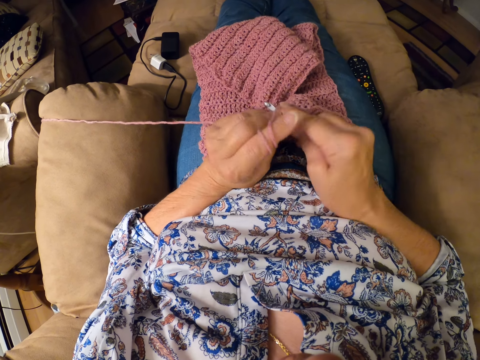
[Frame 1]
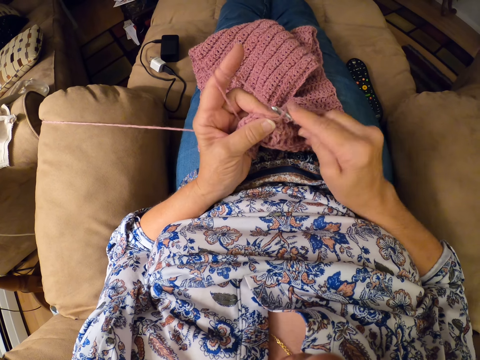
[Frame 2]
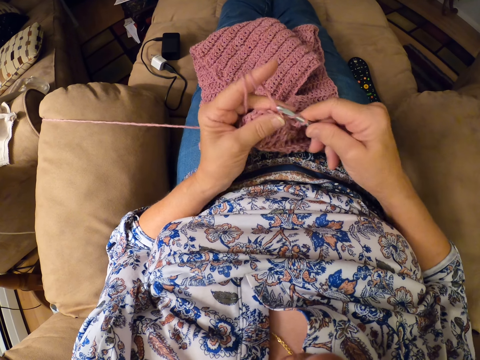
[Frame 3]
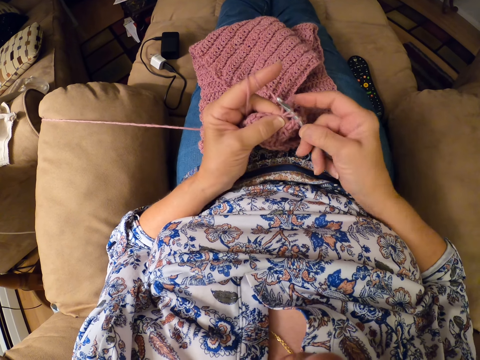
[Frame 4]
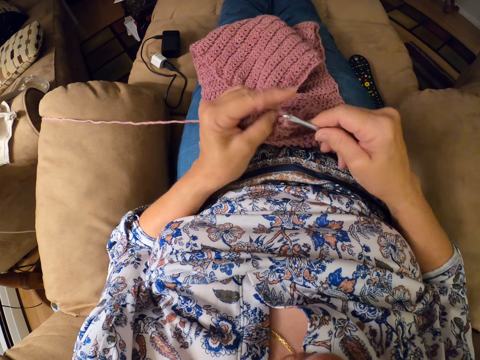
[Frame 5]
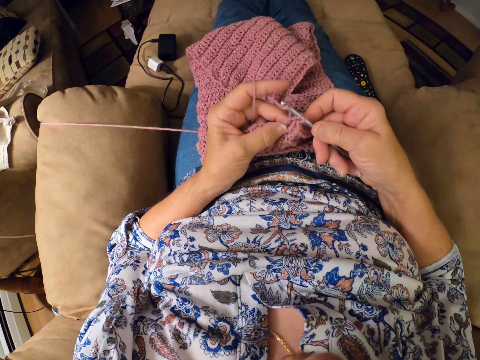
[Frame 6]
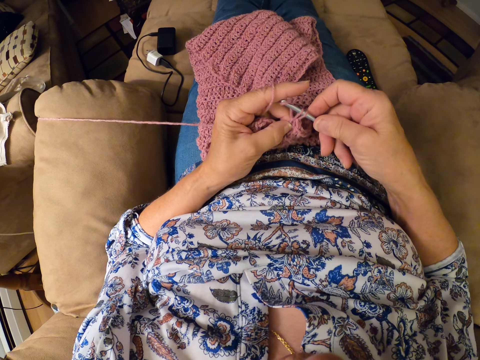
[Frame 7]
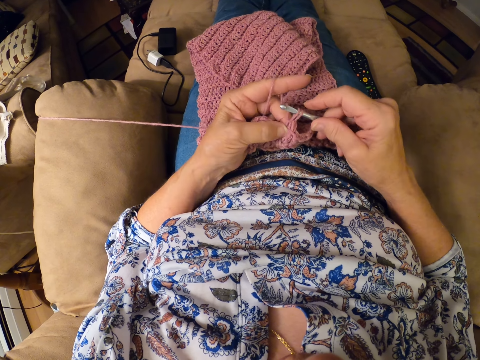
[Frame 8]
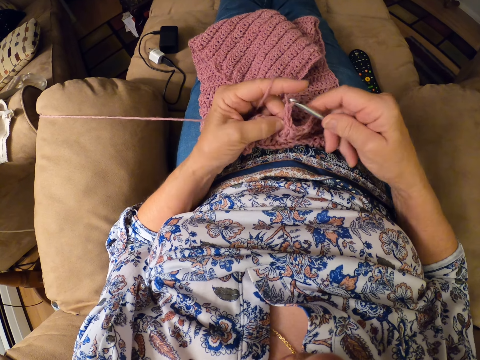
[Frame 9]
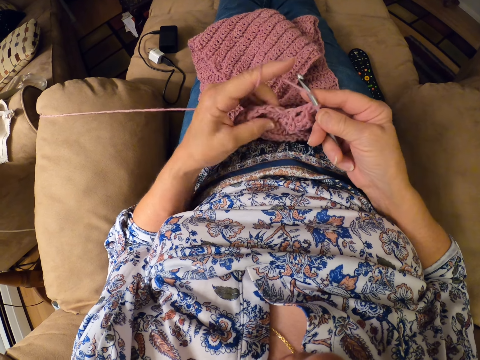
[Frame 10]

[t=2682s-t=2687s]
The camera wearer continues crocheting the yarn with the crocheting hook.

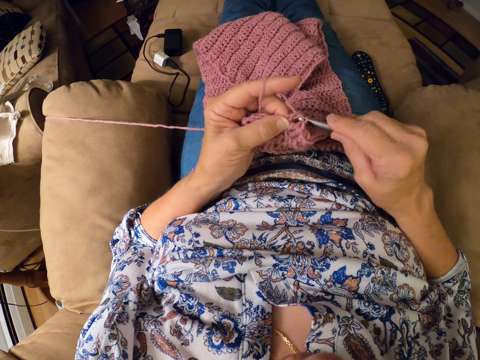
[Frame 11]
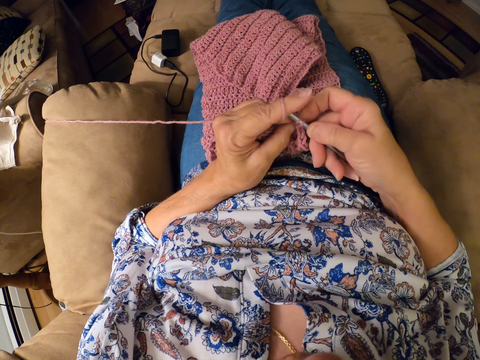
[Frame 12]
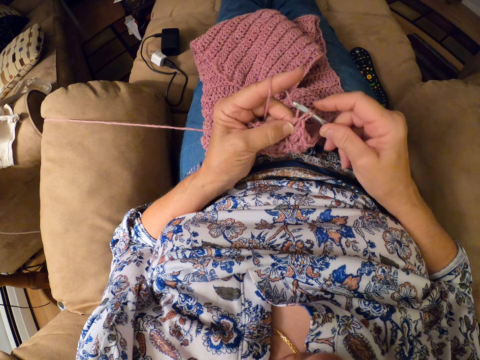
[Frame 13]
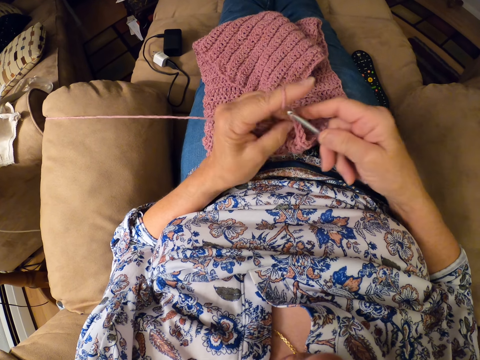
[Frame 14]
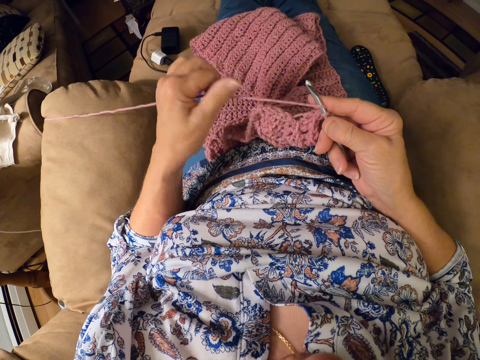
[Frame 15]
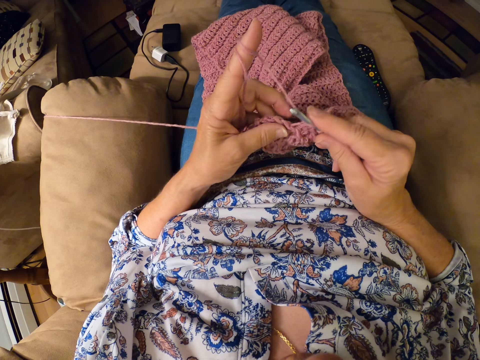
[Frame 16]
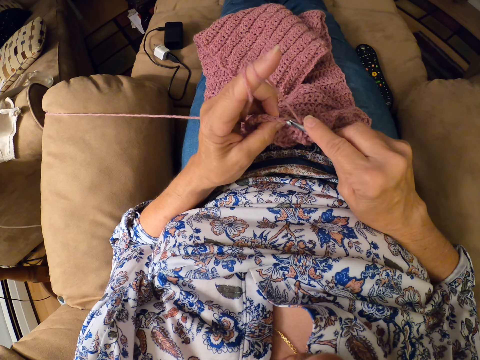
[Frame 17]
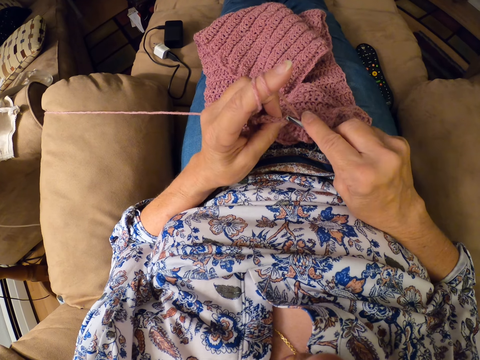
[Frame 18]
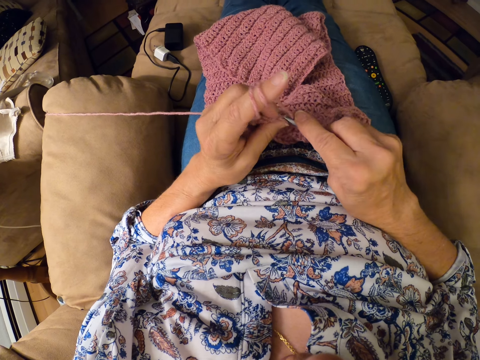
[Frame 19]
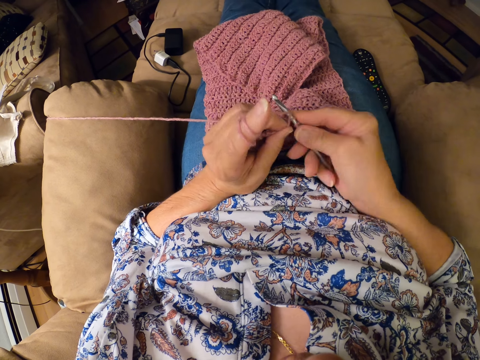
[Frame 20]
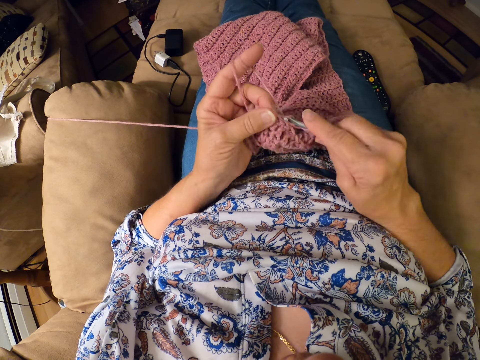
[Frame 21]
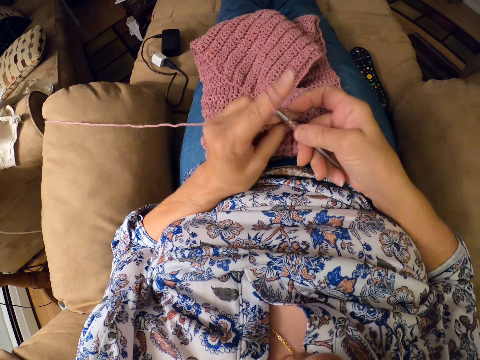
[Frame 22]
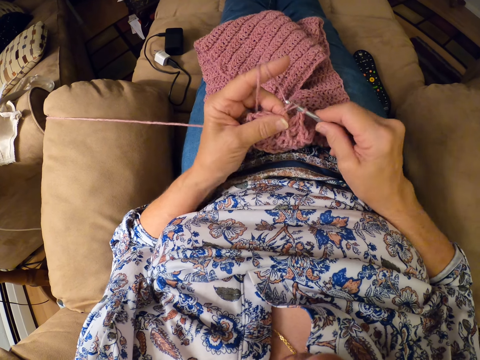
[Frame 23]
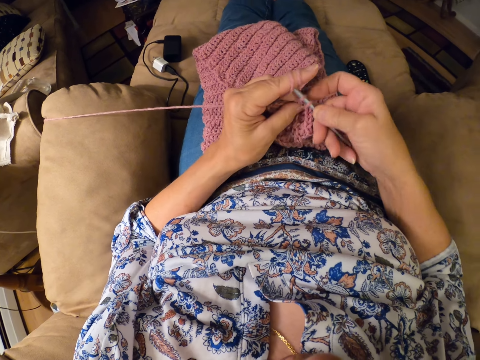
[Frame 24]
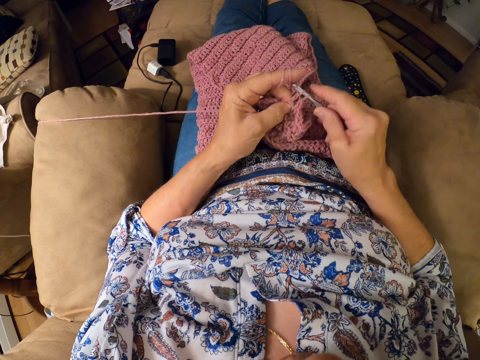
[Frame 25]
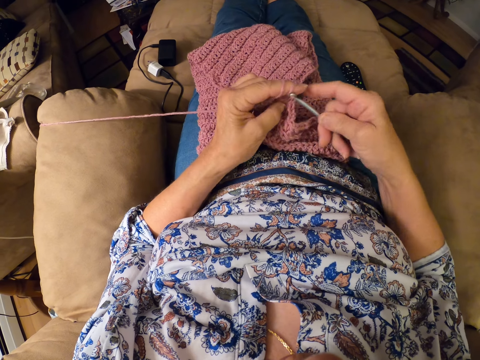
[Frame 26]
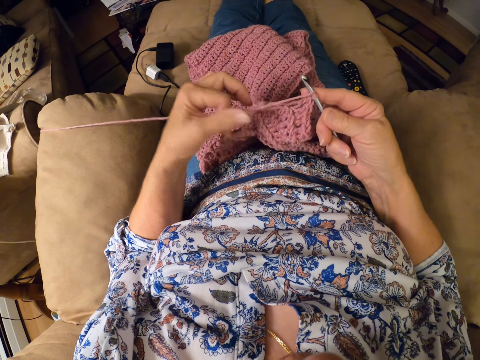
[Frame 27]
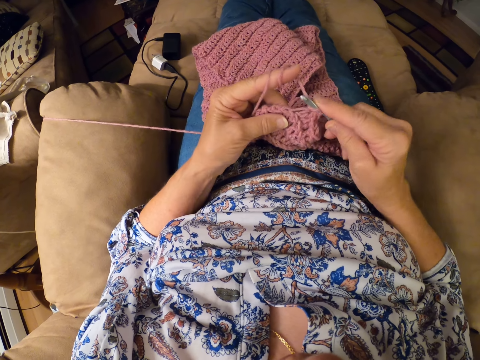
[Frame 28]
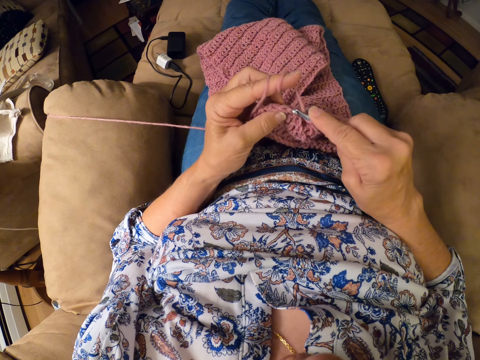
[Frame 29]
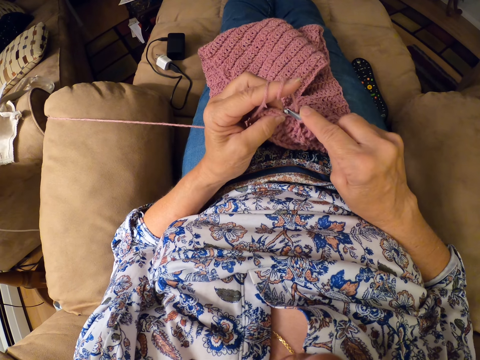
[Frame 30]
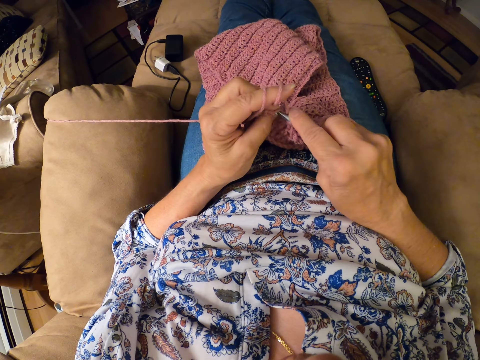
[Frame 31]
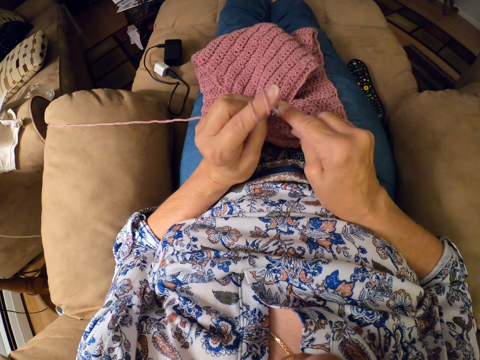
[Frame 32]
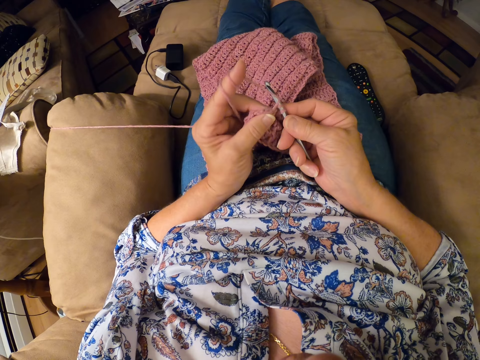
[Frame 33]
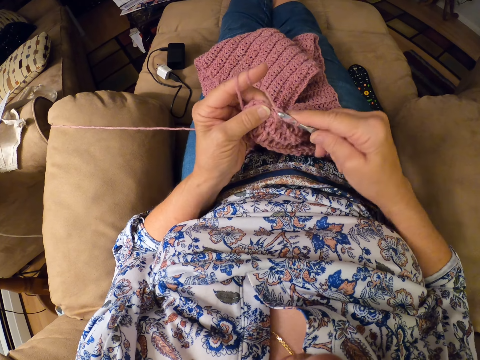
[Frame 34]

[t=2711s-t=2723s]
The camera wearer twirls the yarn around her left hand. She adjusts the thread. She continues crocheting the yarn with the crocheting hook.

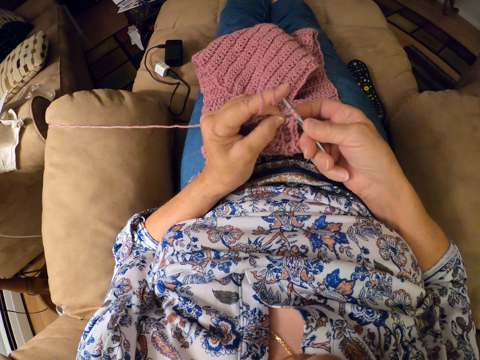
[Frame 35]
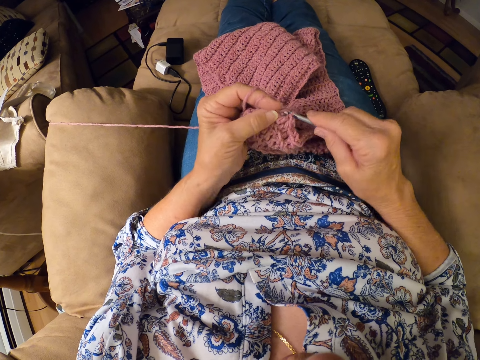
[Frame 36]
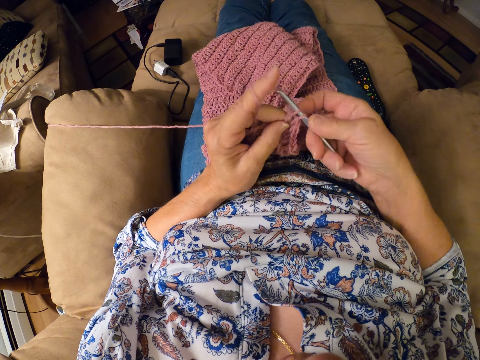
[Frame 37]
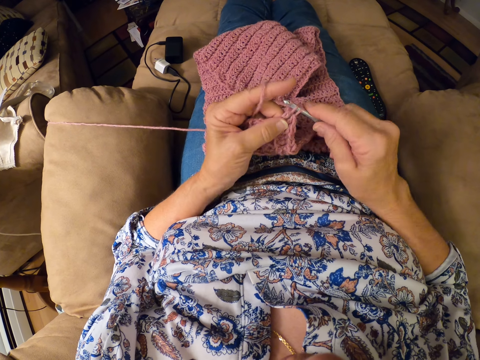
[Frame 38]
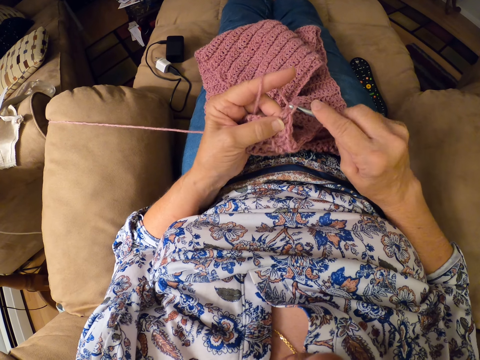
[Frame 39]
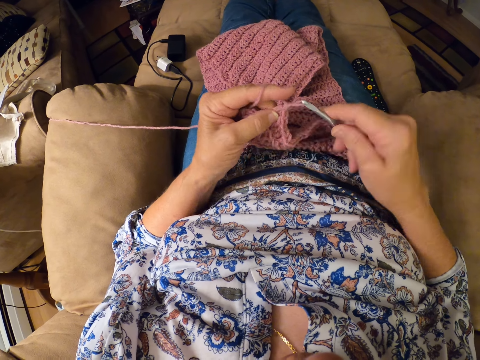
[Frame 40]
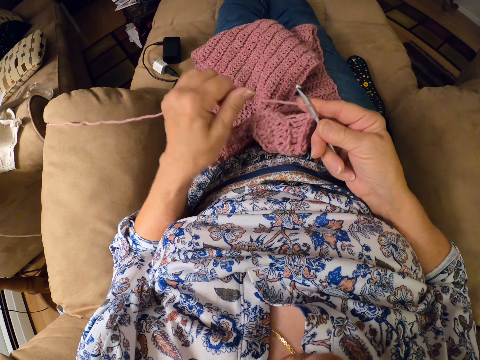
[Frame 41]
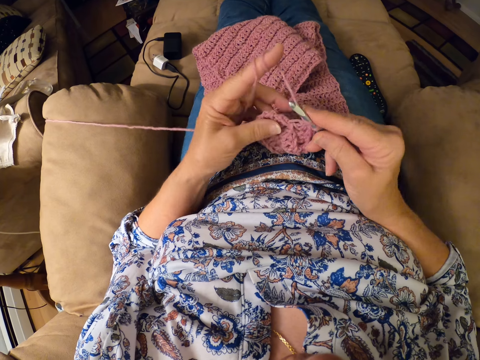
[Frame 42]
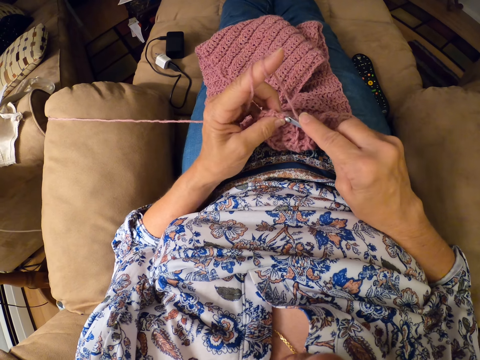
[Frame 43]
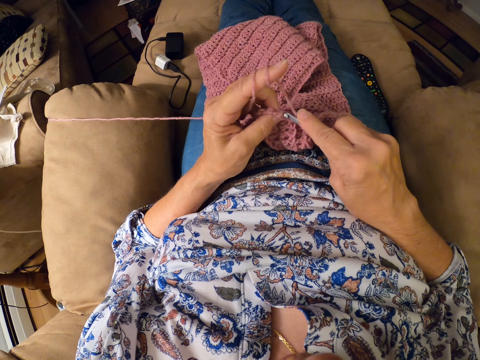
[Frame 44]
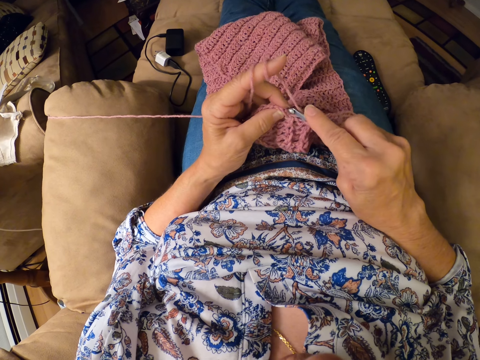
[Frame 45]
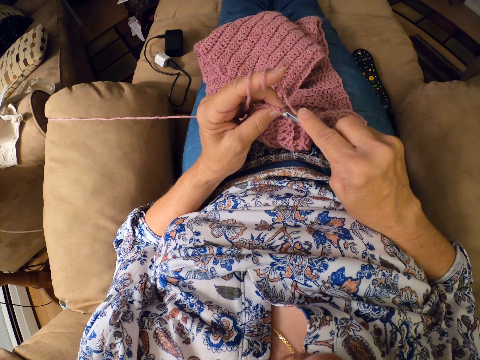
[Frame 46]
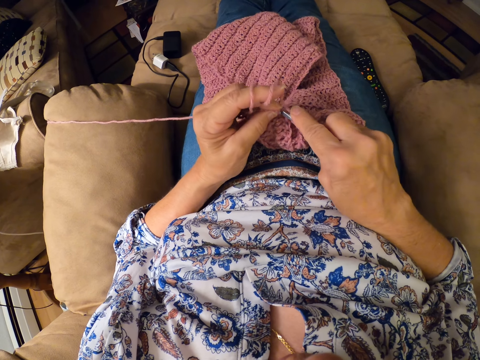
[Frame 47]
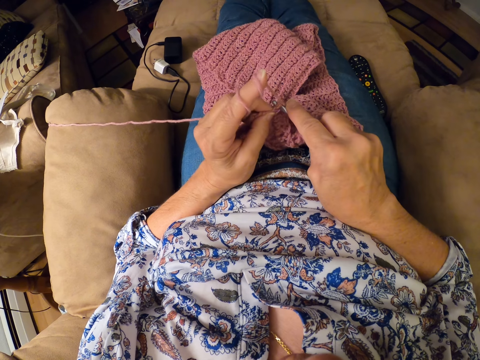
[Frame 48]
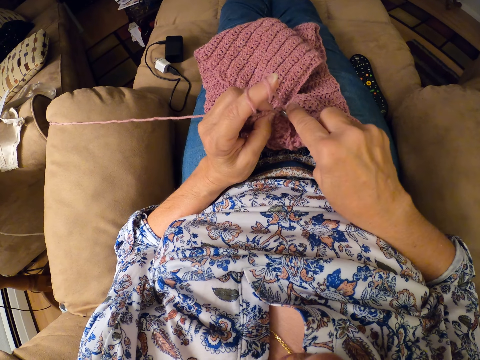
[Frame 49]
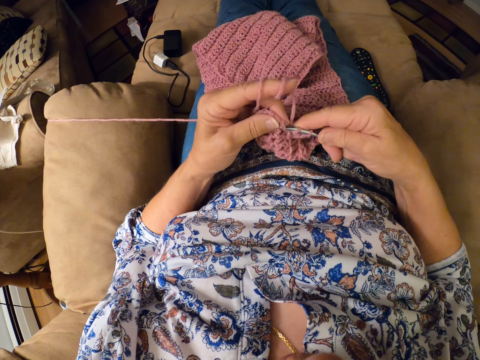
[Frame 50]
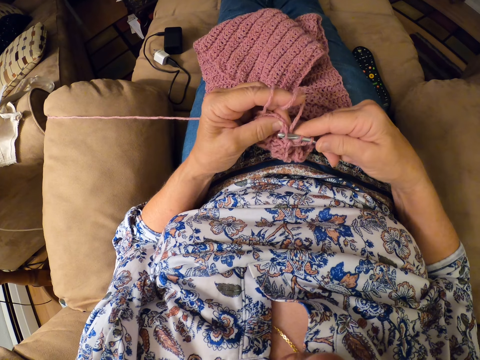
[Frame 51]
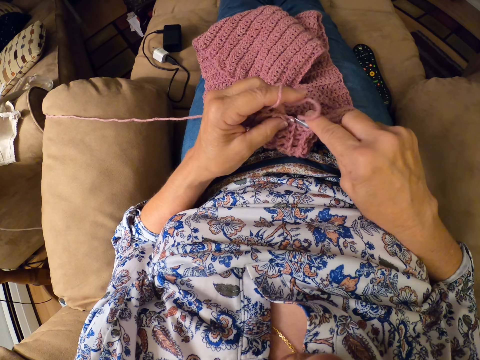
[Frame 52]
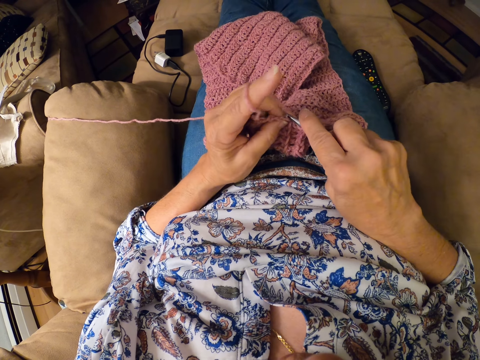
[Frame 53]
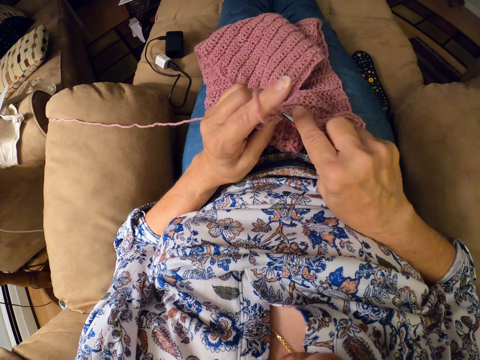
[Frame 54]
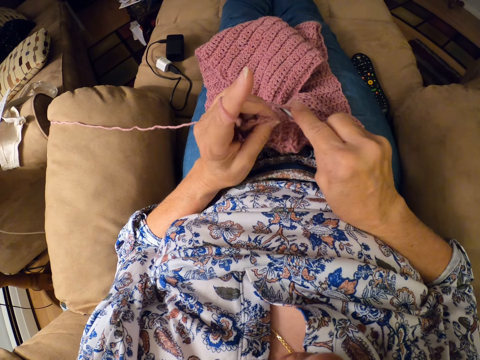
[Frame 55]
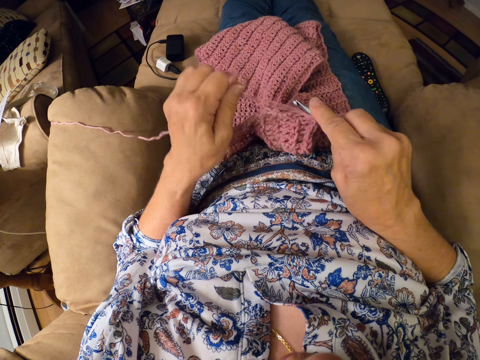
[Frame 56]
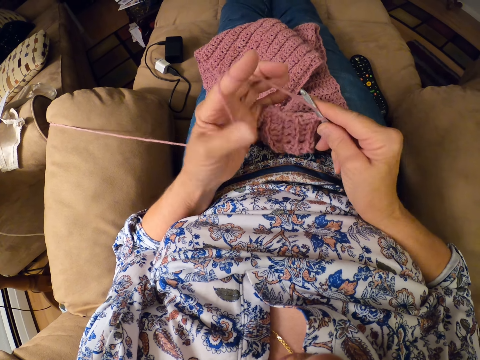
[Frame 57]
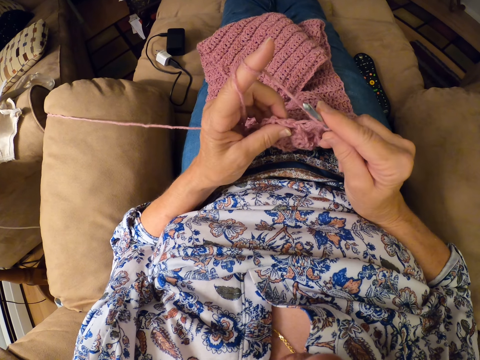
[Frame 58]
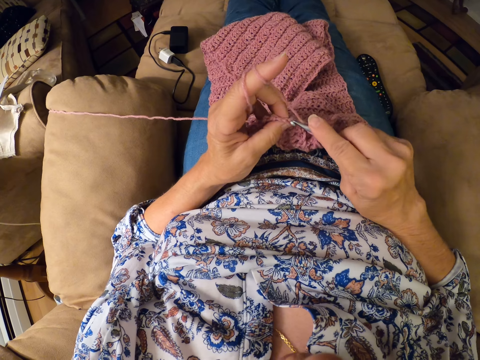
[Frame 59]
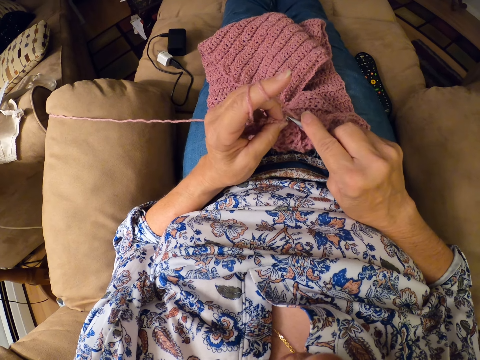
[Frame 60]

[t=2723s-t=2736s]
The camera wearer twirls the yarn around her left hand. She continues crocheting the yarn with the crocheting hook. She twirls the yarn around her left hand.
